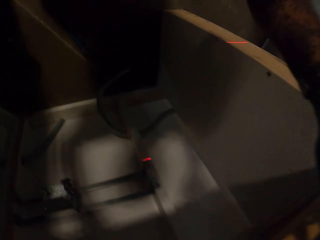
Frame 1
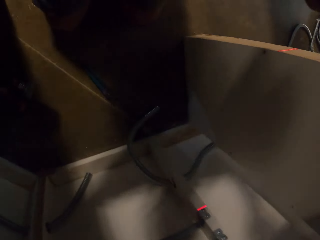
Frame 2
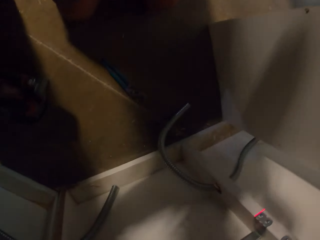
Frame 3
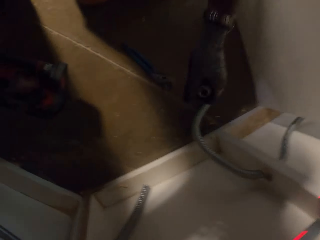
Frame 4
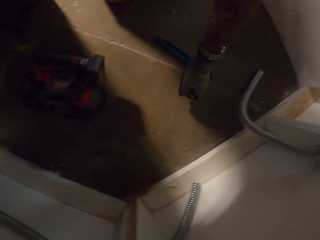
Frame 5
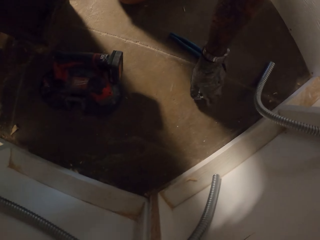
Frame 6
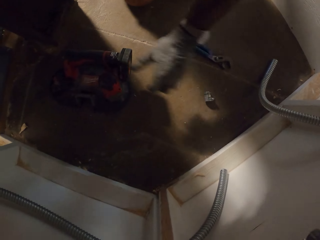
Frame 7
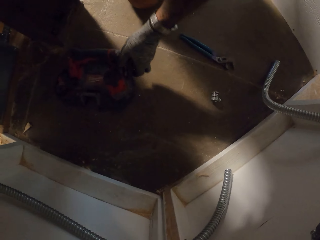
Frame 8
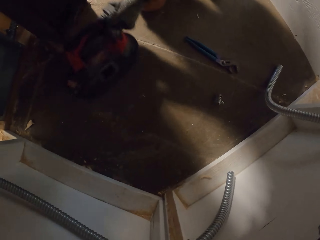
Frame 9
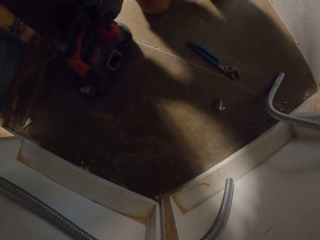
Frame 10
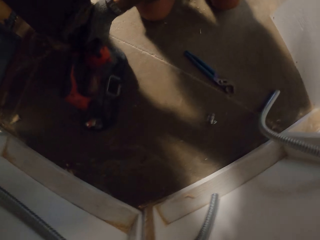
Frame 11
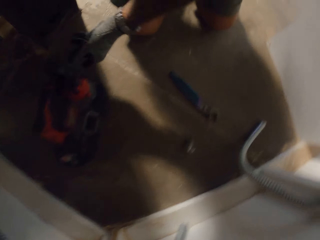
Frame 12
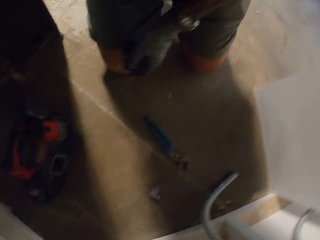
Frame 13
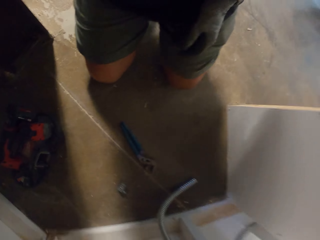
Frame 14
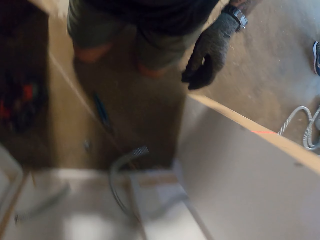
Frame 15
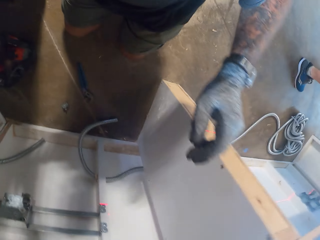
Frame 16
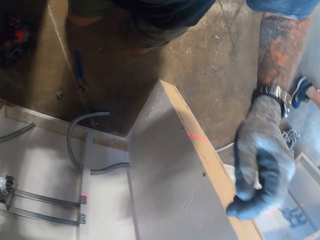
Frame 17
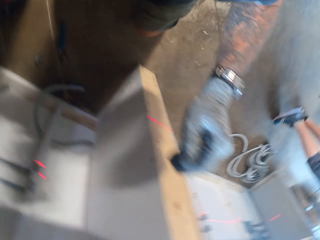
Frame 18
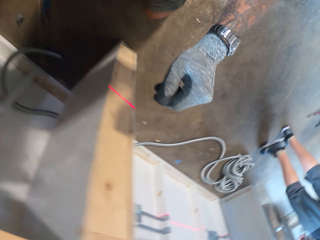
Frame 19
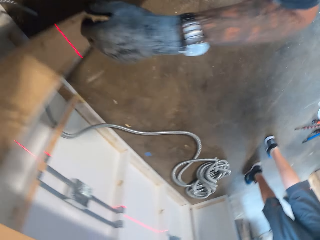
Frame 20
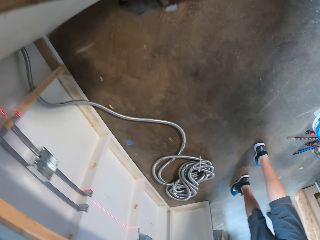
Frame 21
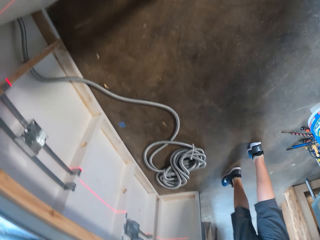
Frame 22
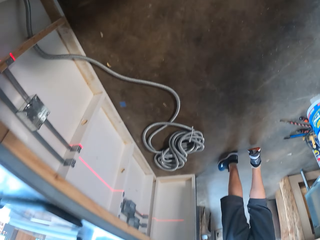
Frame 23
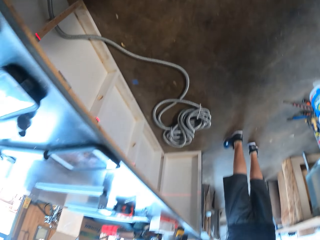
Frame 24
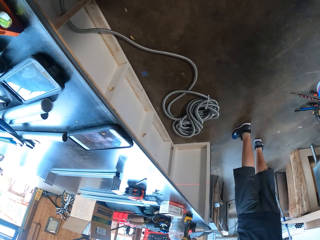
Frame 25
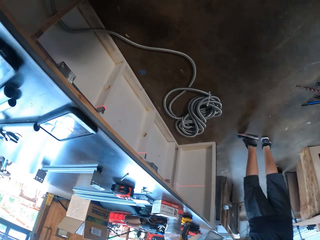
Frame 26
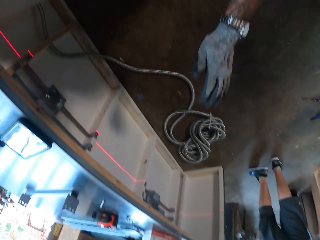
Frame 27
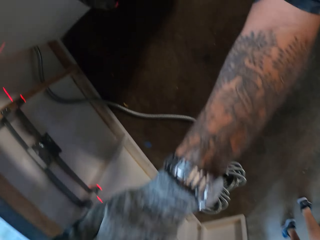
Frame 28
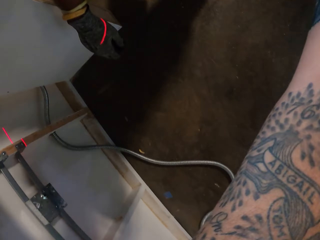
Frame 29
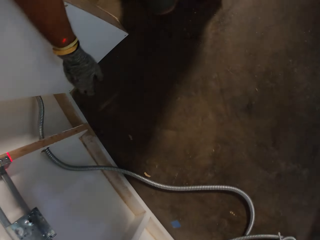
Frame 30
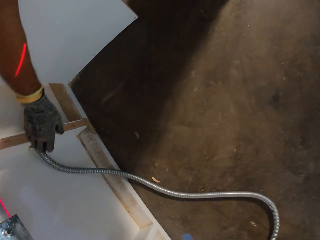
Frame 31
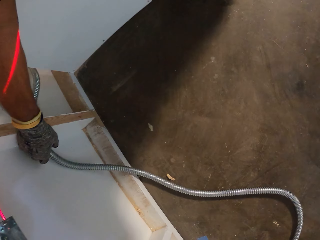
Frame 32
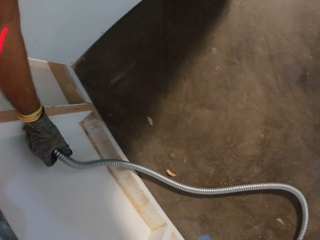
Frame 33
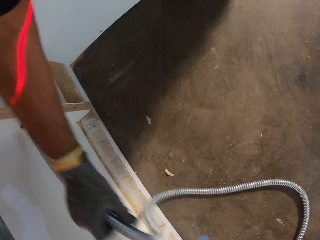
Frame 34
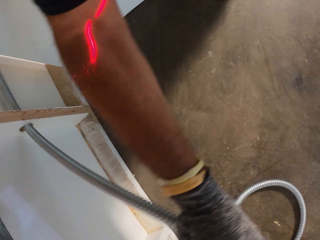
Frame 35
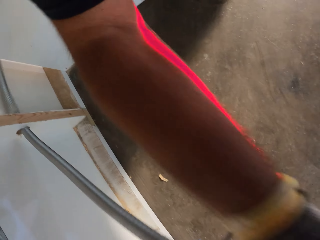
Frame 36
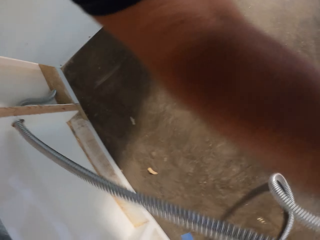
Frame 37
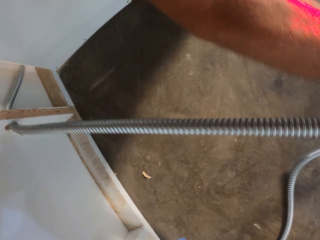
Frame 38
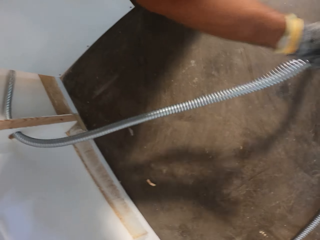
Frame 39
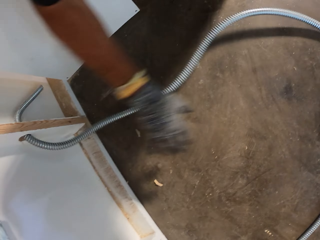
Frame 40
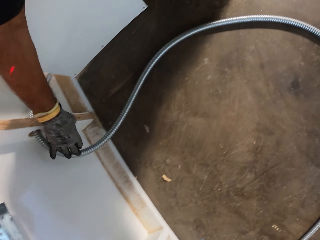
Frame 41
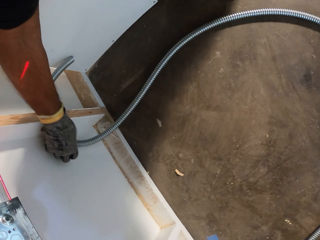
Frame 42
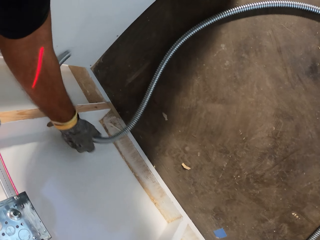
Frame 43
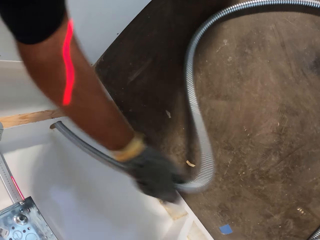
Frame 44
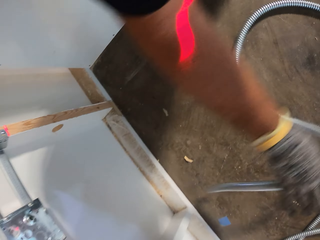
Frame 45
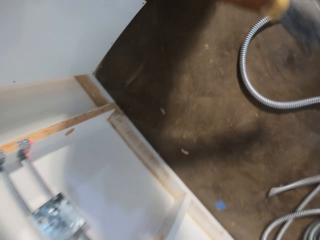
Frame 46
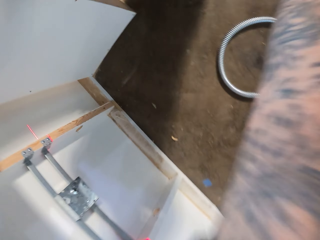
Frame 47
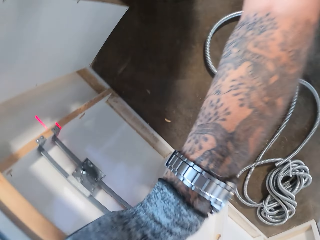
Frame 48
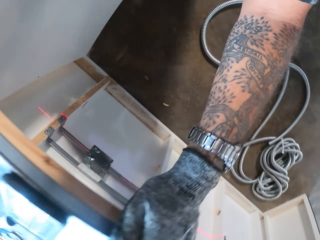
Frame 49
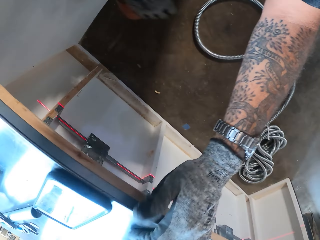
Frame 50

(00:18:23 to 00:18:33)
The camera wearer drops a pipe valve on the floor. They touch something on the floor. They remove the pipe from the hole.

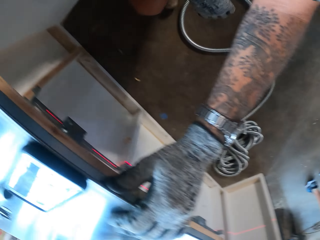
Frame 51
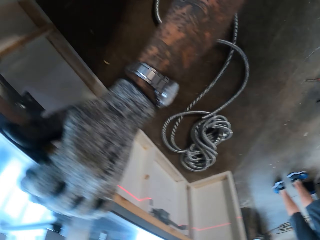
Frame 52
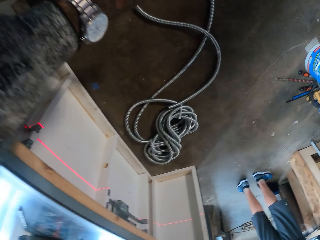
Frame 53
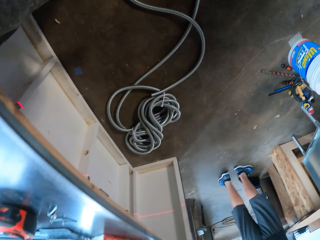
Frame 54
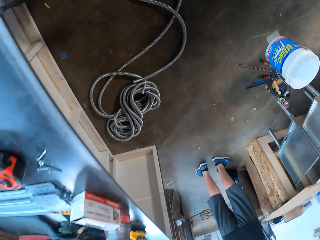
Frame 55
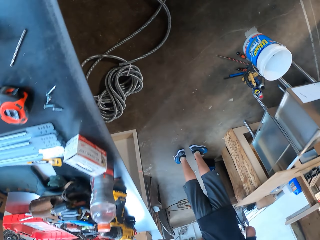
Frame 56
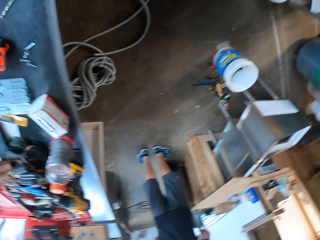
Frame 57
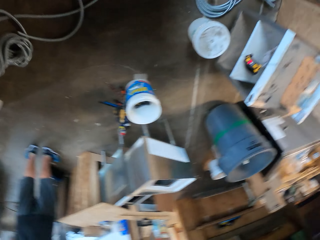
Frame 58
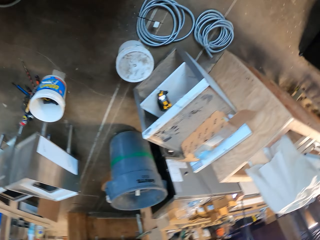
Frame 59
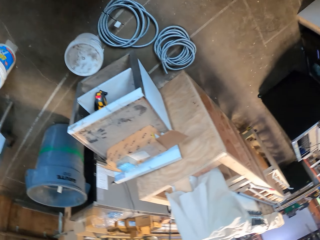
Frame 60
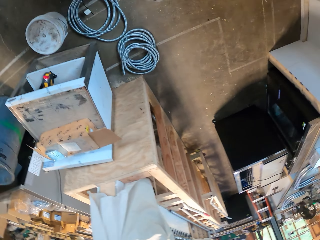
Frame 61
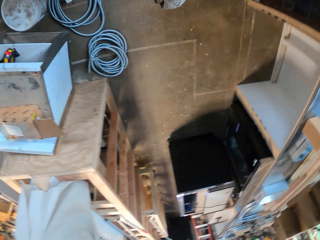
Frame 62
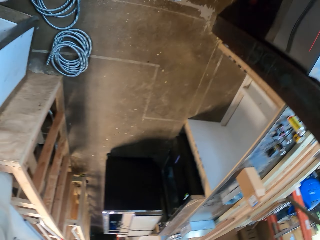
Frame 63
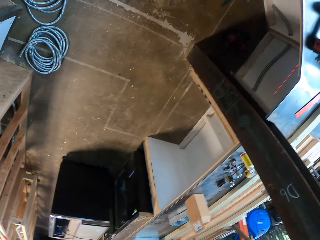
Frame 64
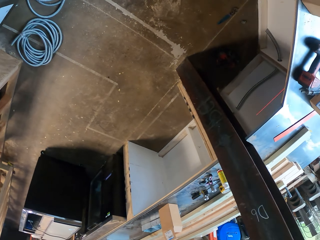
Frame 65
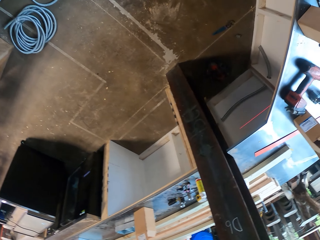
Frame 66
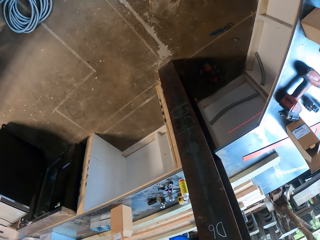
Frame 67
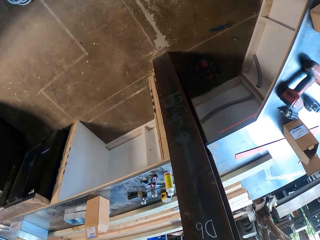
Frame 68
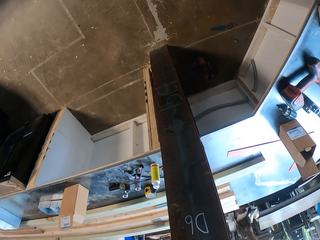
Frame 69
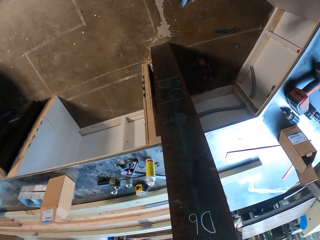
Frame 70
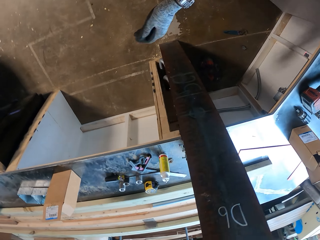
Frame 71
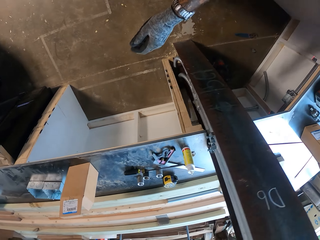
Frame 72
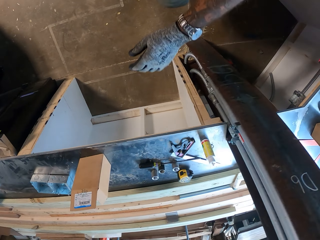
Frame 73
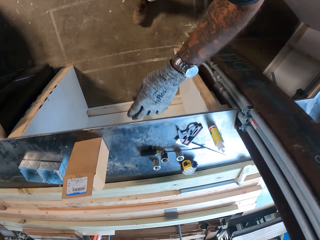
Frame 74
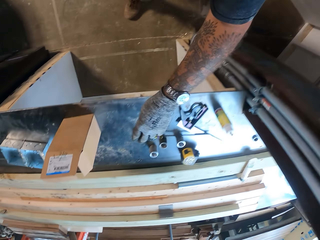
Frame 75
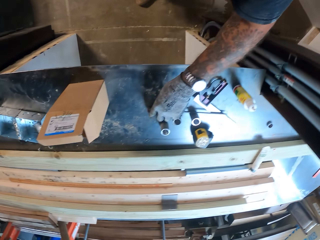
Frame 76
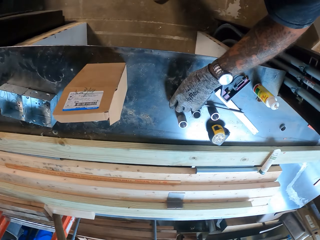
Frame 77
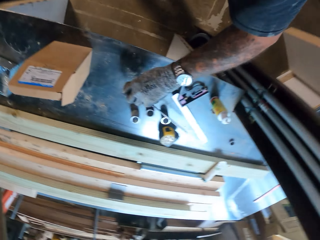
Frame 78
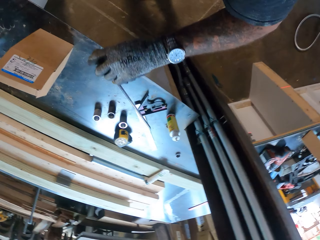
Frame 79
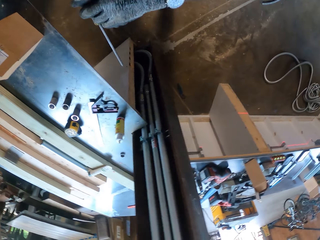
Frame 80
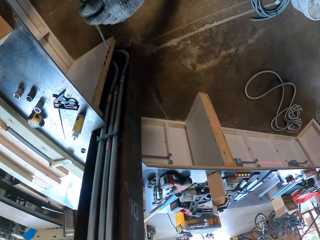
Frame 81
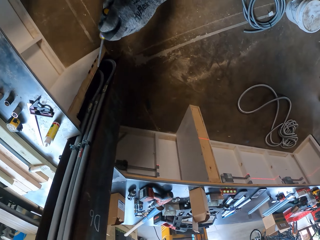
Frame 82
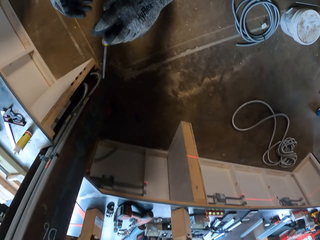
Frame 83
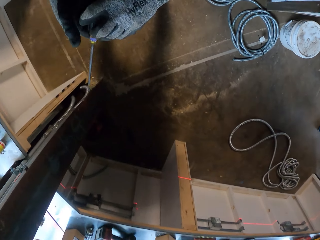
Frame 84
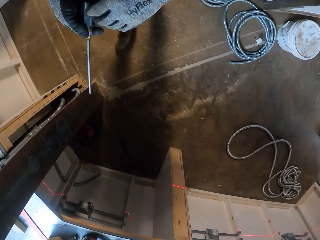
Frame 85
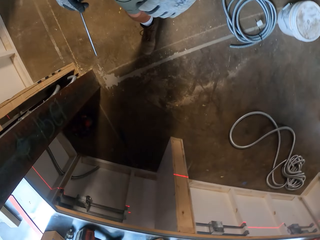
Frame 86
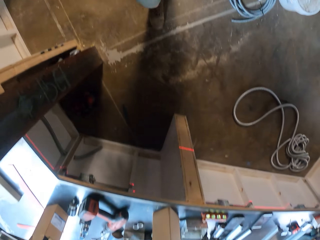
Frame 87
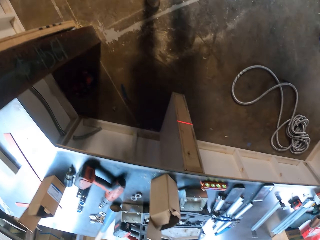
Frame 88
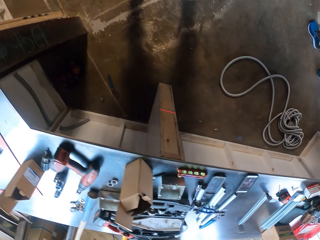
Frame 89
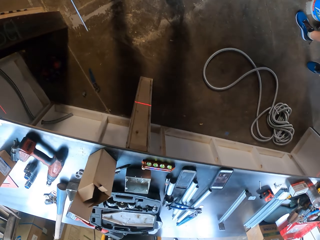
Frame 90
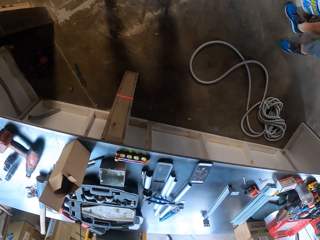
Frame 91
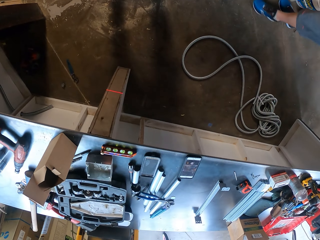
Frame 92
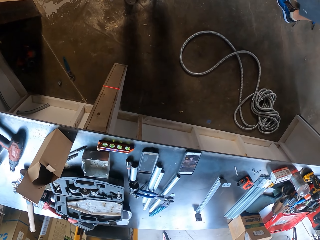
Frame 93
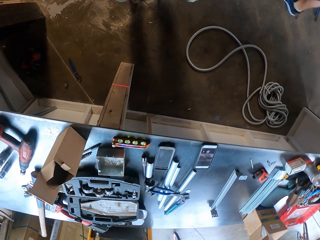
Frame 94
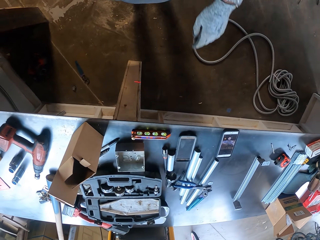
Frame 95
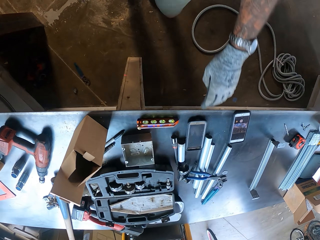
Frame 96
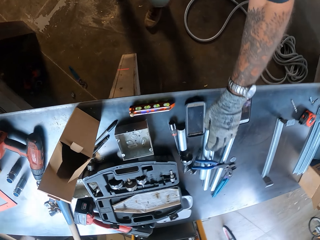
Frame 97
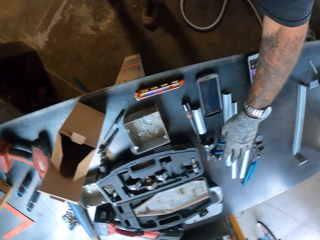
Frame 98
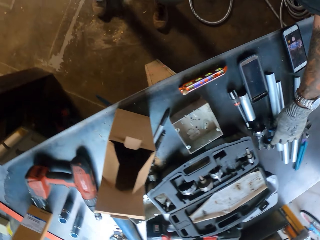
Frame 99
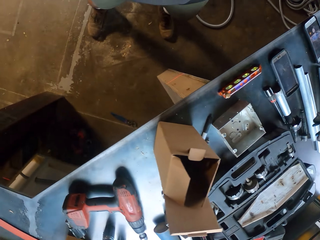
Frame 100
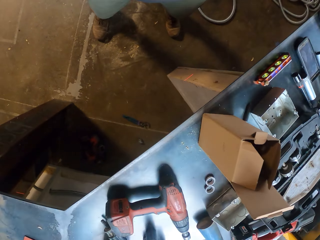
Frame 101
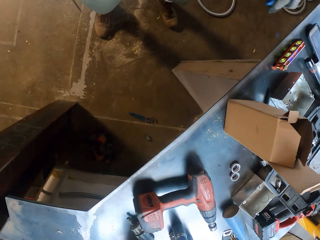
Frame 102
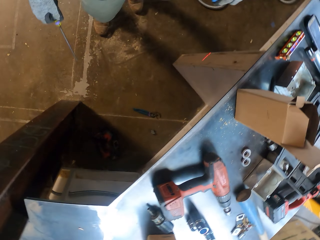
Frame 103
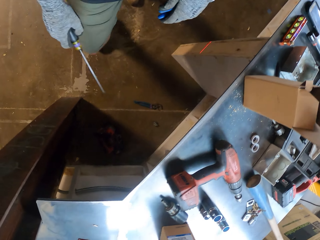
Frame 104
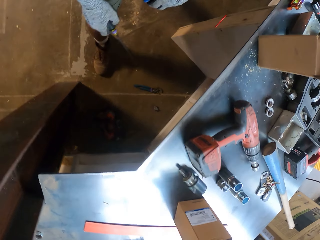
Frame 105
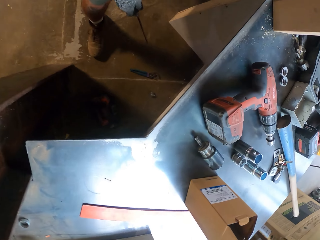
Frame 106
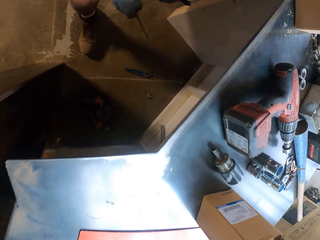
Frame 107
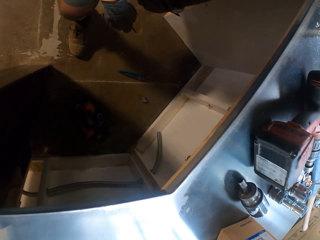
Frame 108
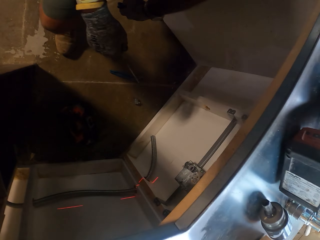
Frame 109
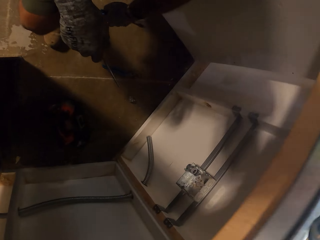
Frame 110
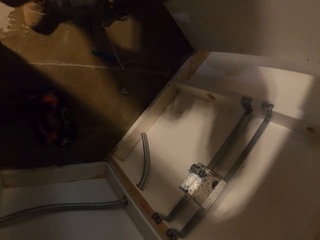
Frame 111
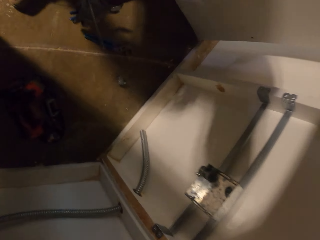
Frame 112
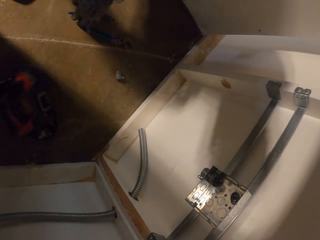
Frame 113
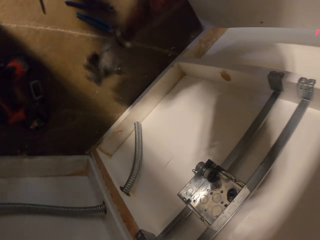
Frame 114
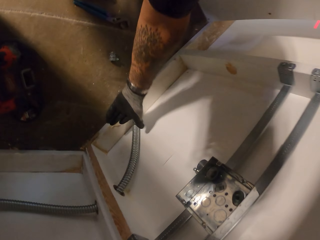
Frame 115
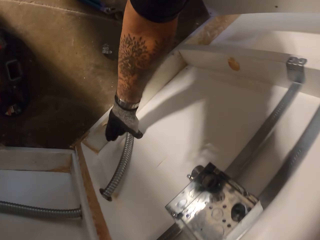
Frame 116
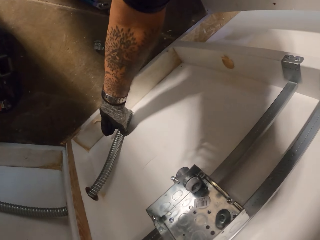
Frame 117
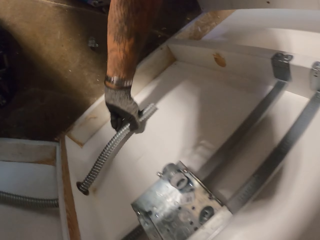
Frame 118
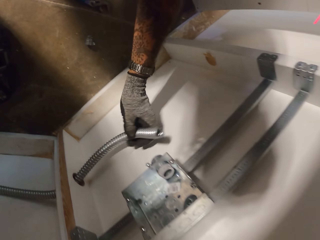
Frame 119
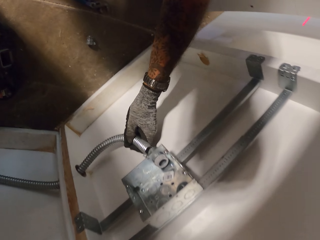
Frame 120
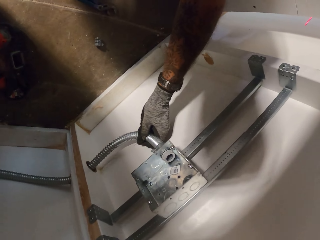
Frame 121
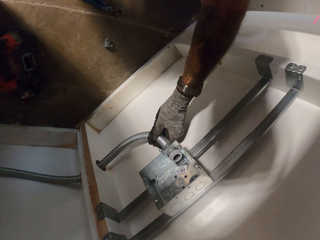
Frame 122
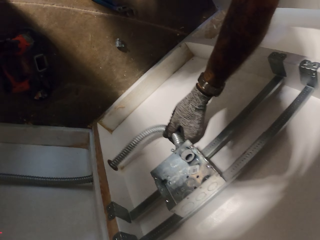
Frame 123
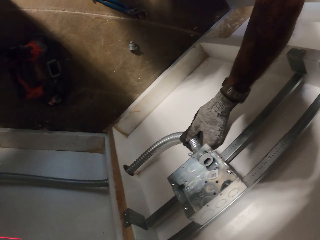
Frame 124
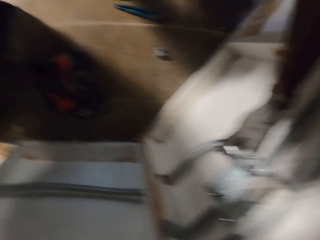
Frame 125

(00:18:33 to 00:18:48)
The camera wearer looks around. They walk around the room. They pick up a screwdriver from the table. They pick up pliers from the table. They bend down. They put the pipe in the metal box. They touch the pipe. They fix the pipe on the pipe valve.
